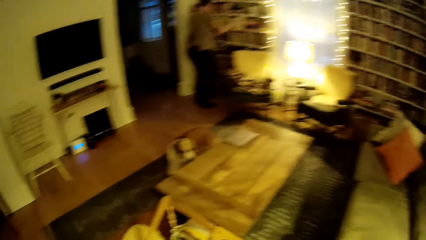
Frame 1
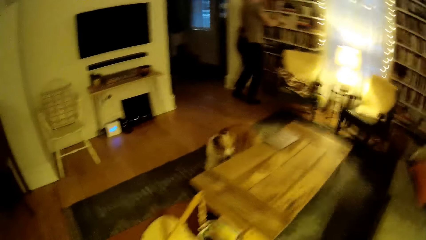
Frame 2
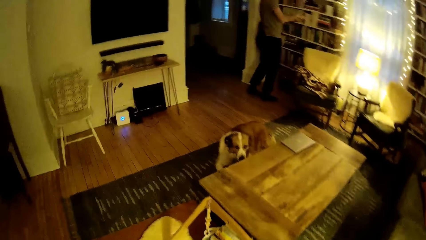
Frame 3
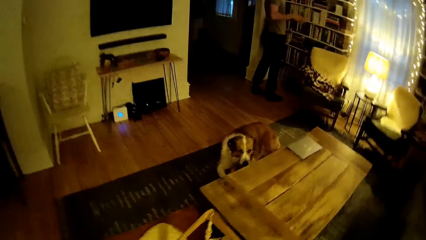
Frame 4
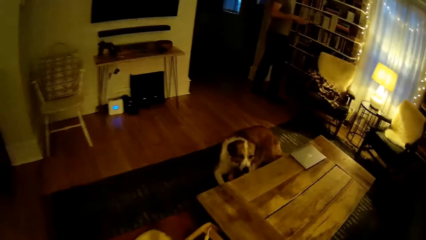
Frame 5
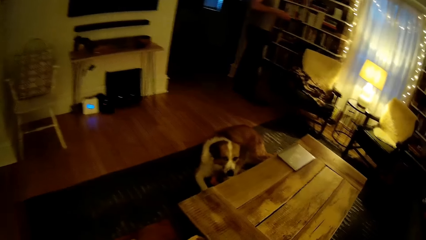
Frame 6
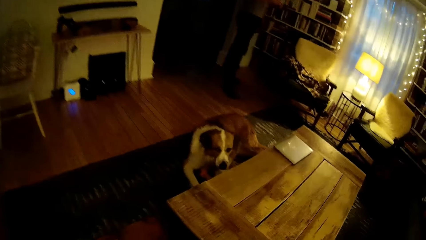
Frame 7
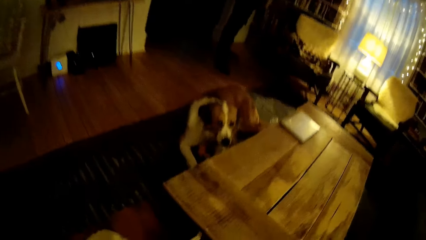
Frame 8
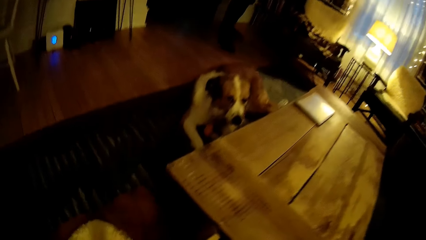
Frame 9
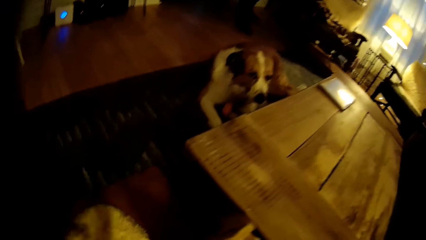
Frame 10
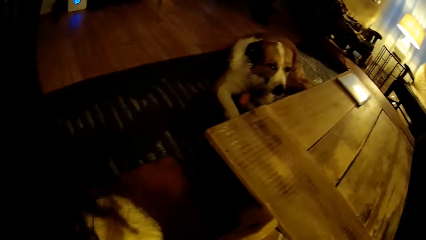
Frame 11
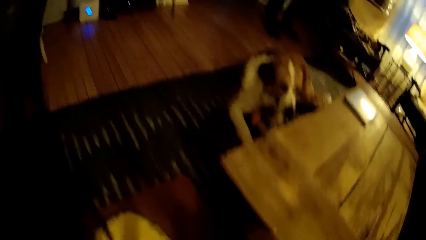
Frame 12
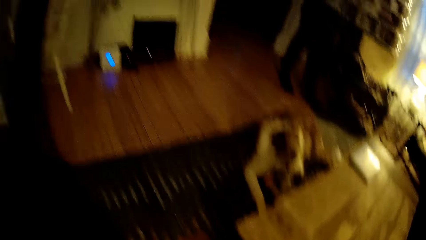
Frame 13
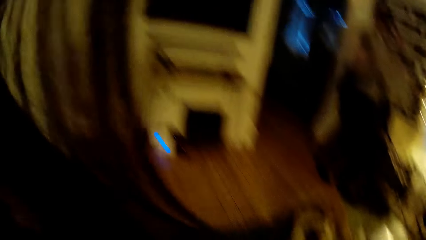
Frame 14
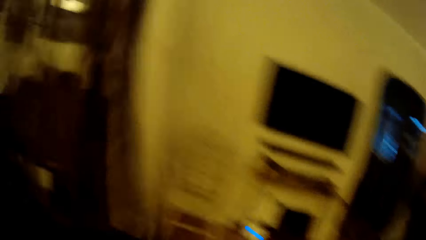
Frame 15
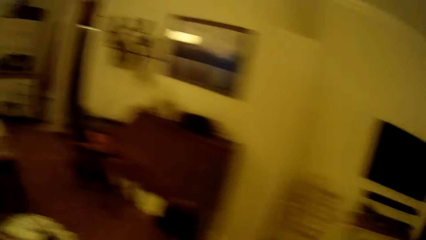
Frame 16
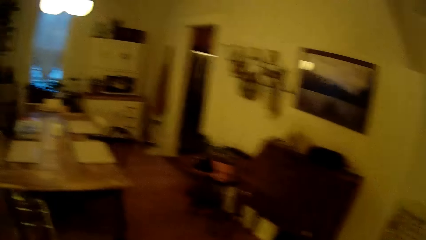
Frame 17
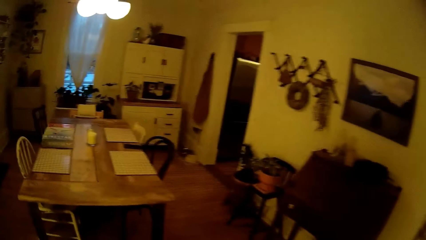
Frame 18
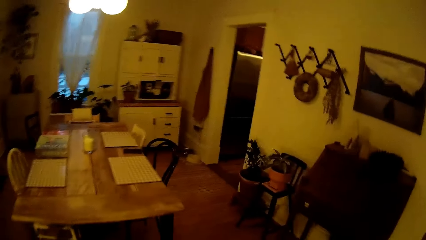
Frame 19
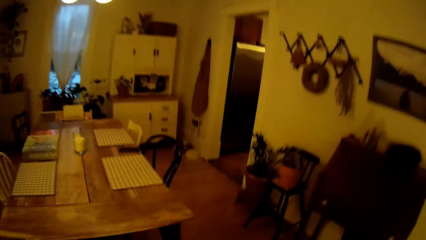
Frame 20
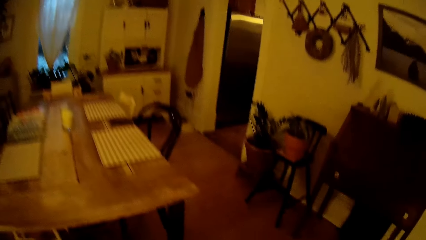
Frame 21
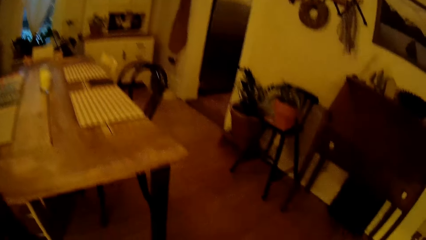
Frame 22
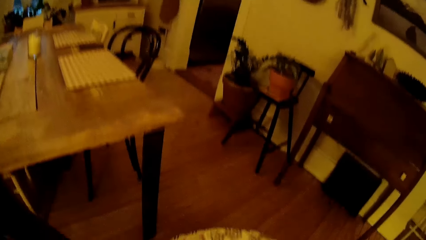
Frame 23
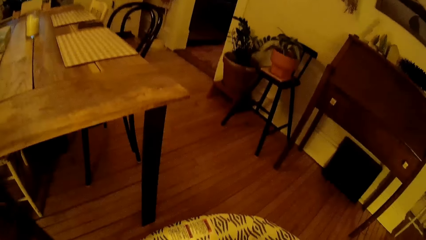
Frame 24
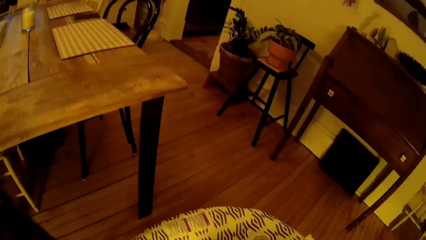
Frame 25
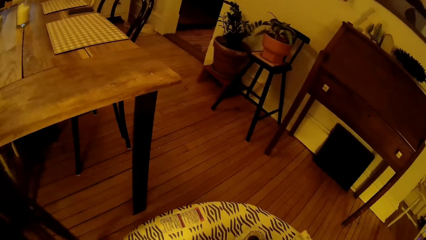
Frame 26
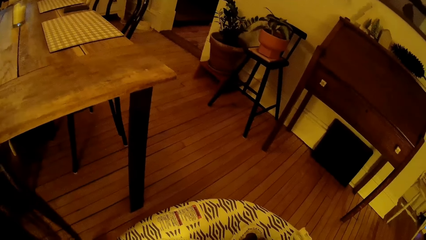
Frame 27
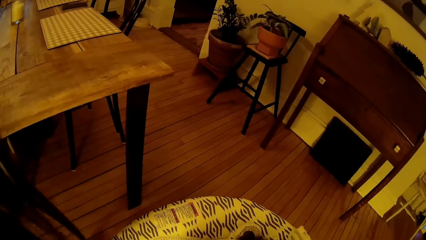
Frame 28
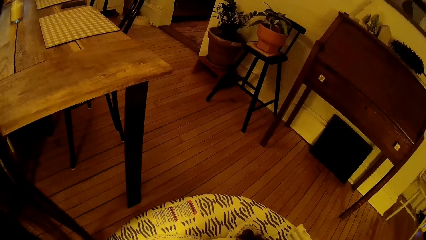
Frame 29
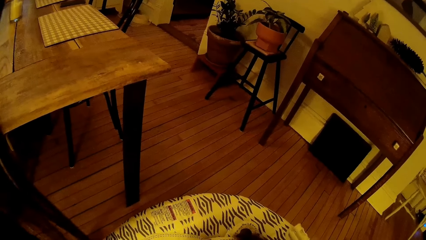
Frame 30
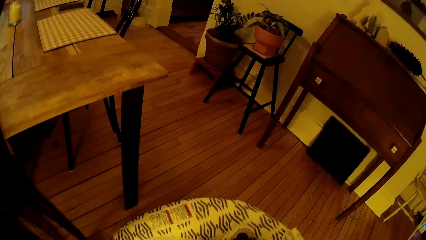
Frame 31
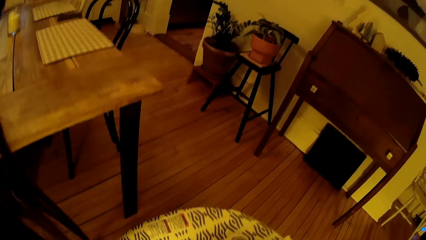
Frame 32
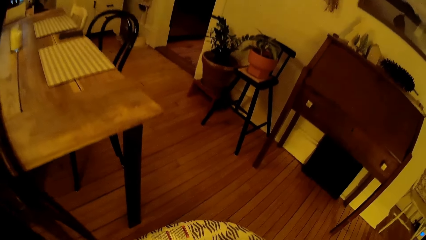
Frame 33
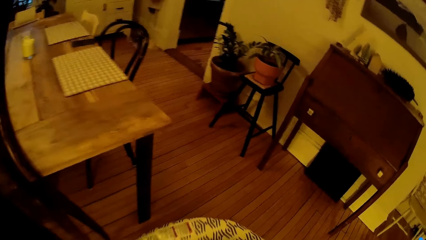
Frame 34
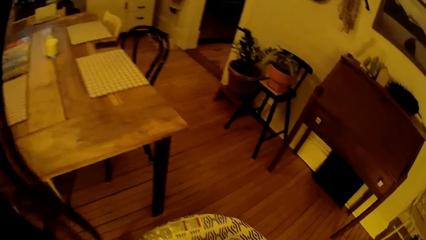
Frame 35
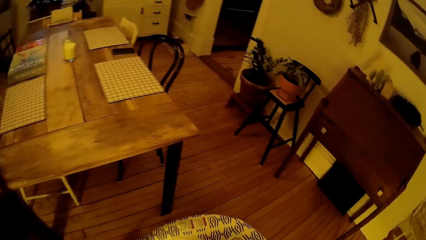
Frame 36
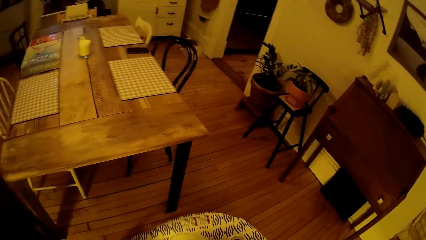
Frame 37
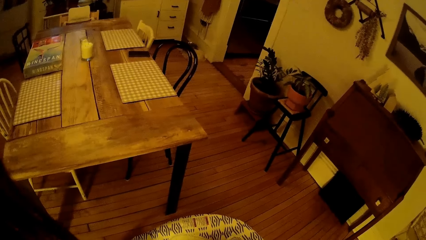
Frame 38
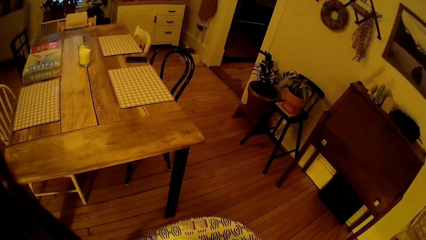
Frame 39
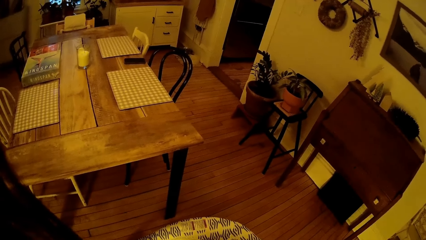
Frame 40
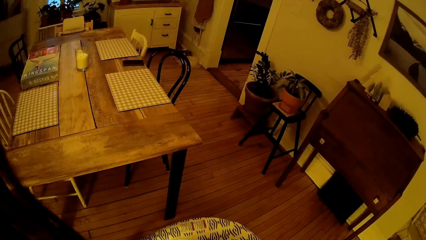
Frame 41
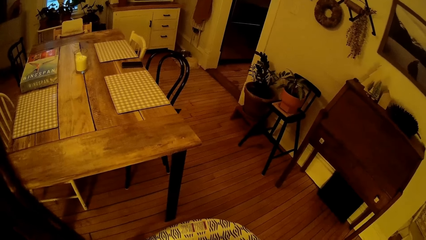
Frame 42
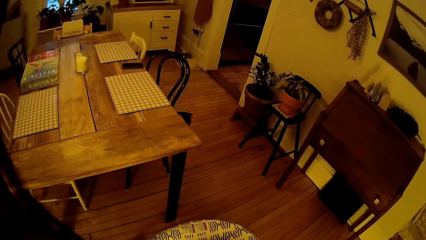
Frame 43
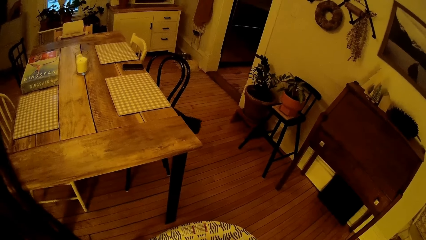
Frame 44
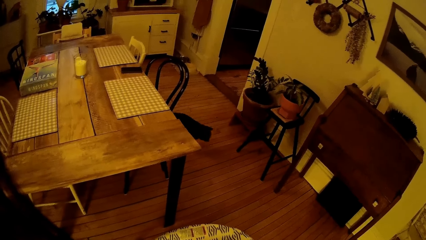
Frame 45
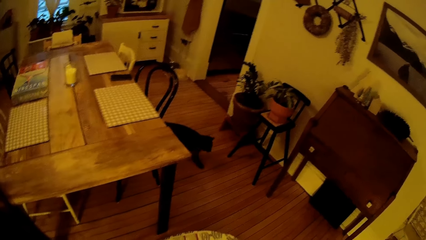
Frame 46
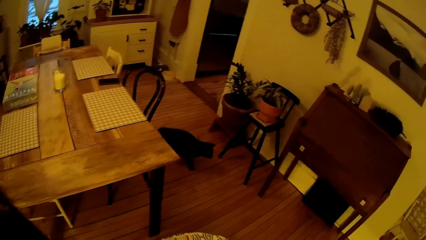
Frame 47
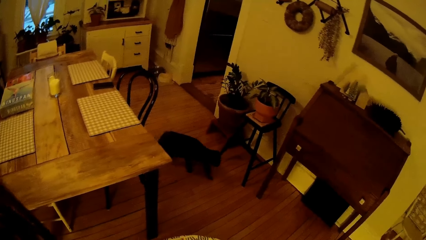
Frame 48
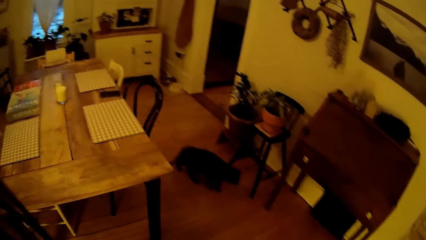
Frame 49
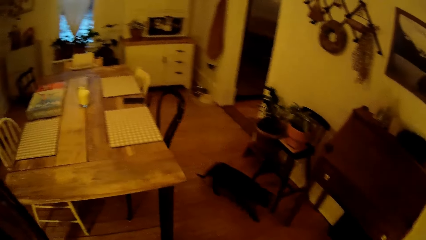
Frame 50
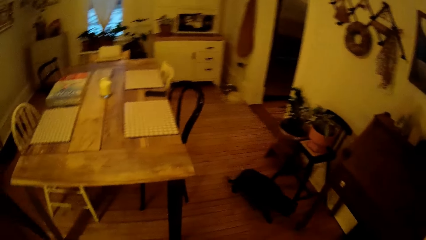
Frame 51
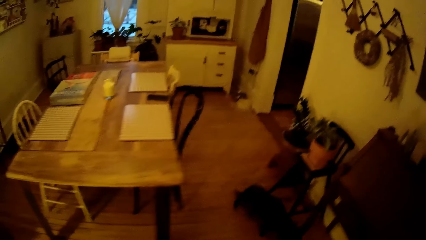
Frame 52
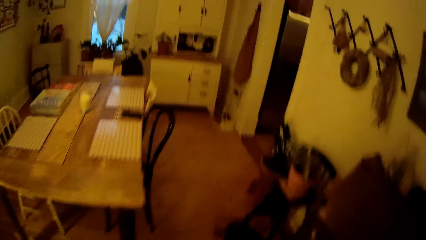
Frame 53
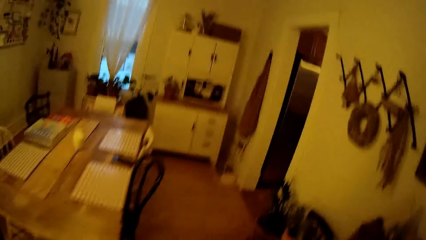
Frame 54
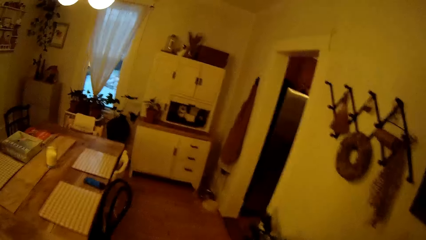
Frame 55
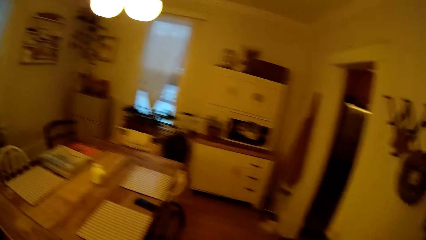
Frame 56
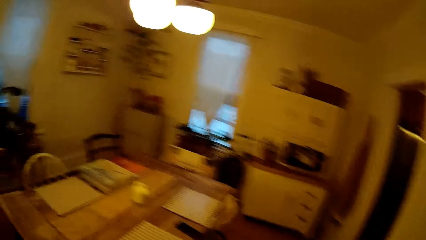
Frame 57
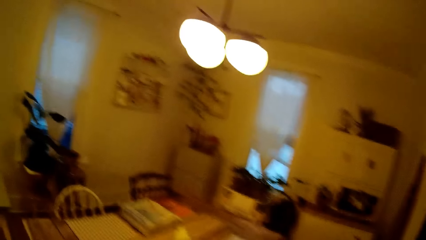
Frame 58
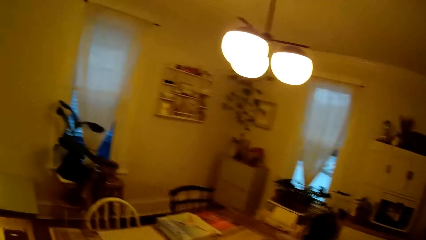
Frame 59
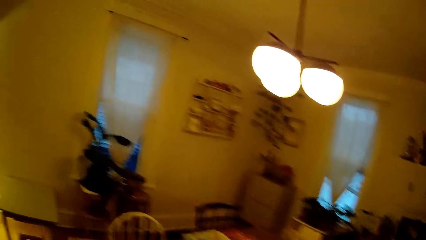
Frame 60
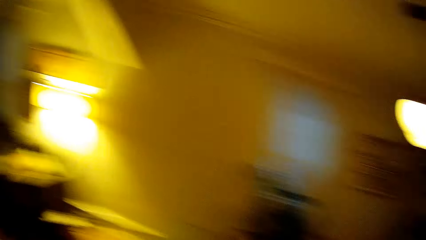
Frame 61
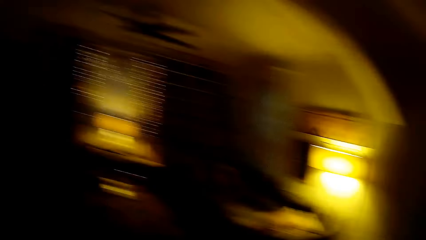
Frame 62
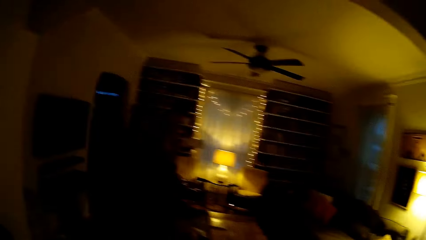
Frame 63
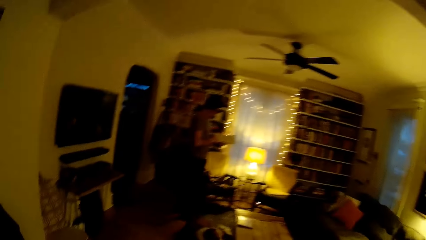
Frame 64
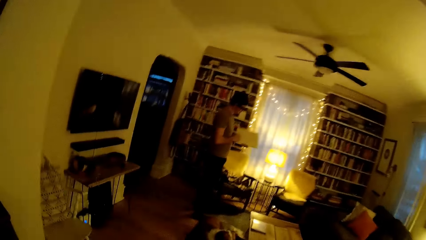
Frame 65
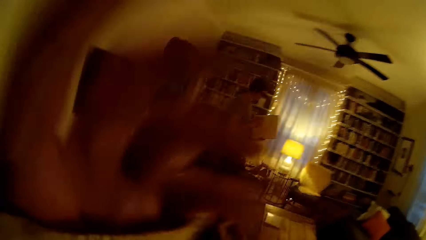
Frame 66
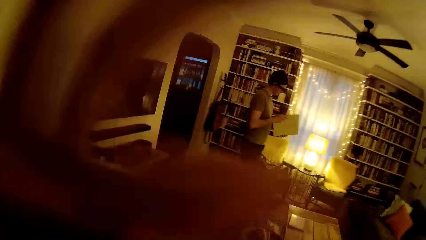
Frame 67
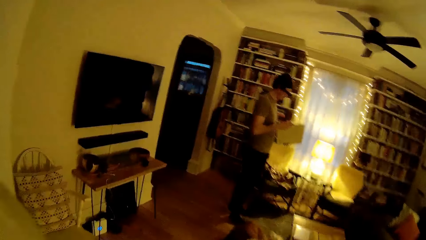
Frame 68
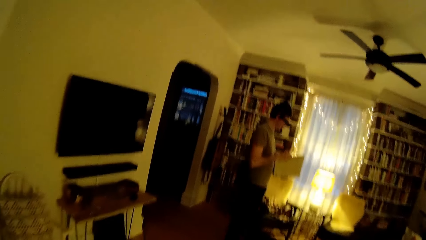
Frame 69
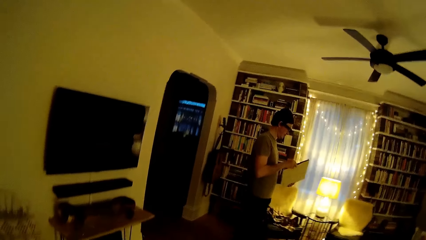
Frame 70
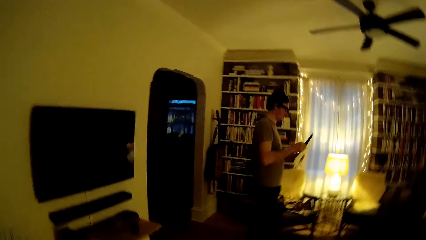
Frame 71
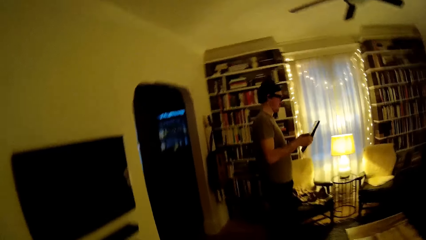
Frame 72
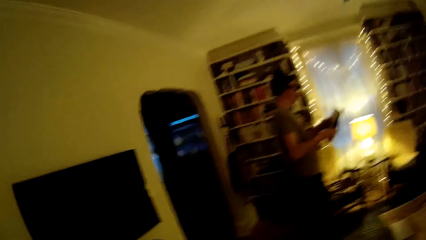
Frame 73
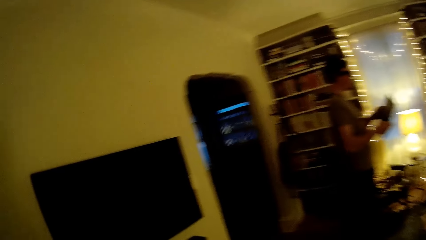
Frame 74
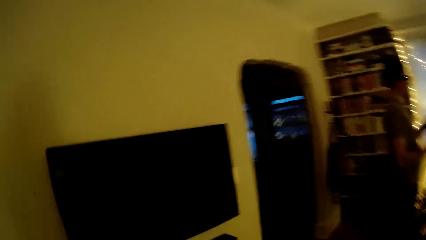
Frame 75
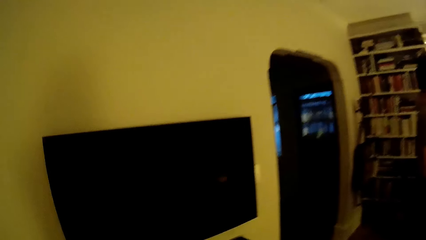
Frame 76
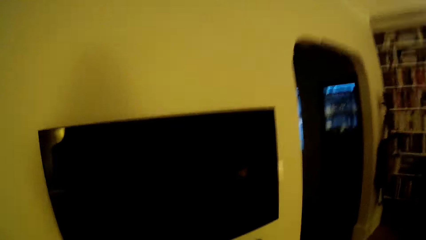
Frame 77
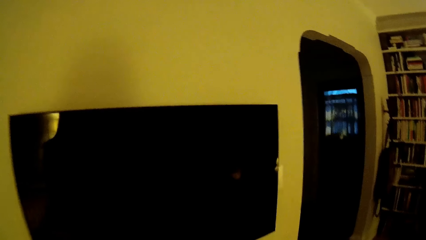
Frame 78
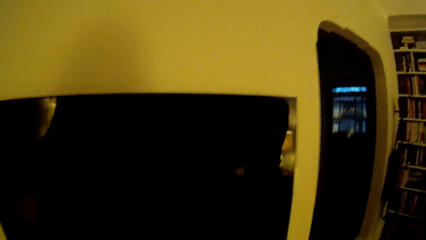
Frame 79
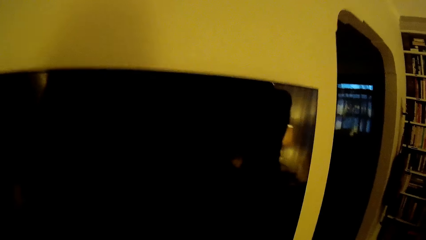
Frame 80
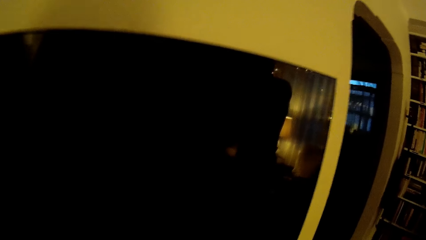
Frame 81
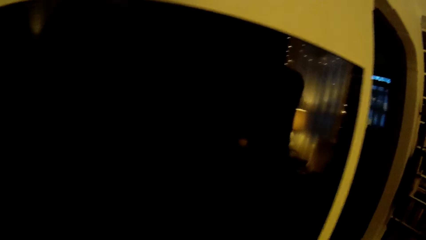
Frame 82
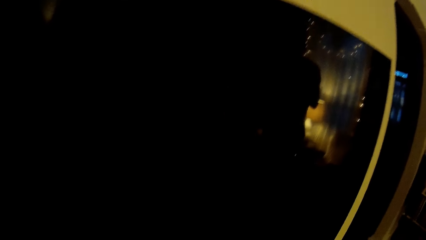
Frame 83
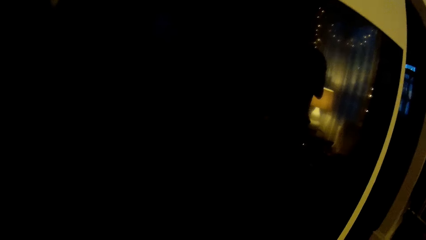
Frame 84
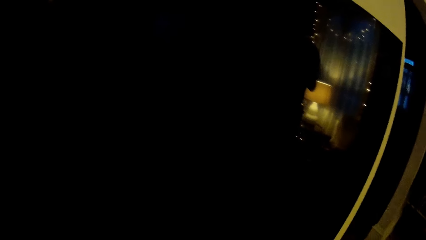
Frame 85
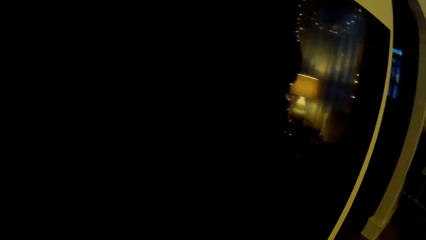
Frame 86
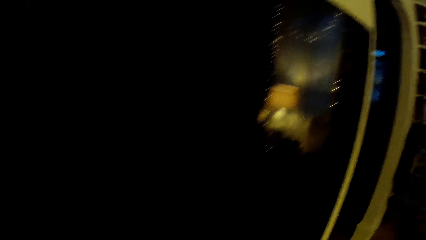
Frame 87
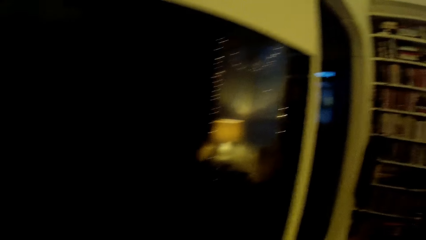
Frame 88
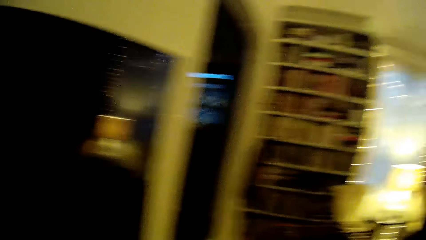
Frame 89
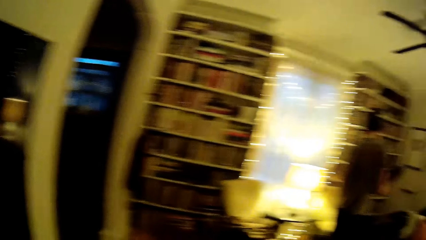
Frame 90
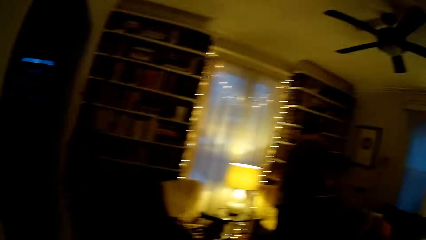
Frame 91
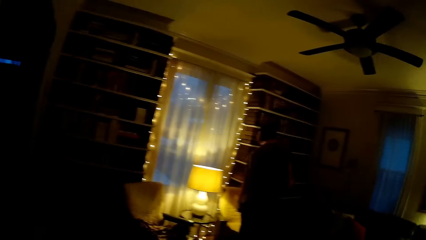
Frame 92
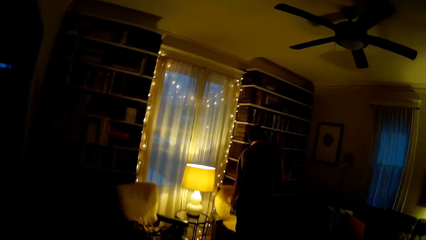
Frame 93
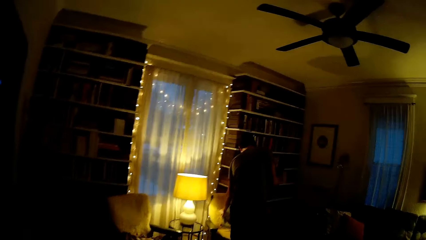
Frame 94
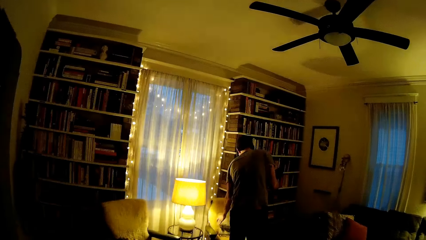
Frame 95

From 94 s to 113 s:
The camera wearer drops a hand. They look around. A cat walks past the camera wearer. A man holds a vinyl with both hands. The man opens a book. The camera wearer walks towards a television. The man interacts with the camera wearer.
